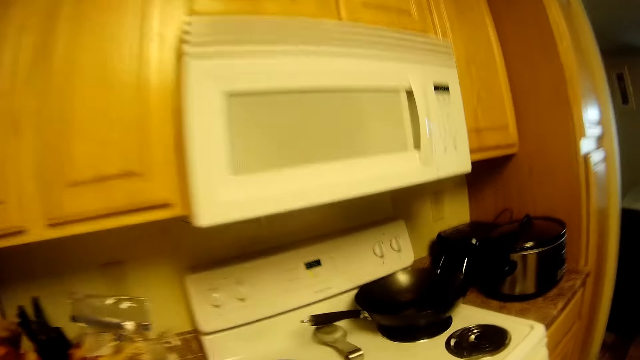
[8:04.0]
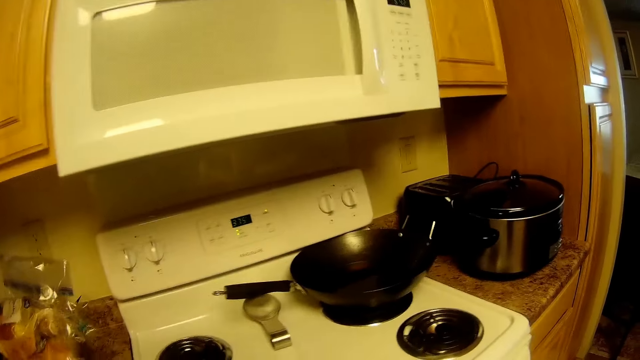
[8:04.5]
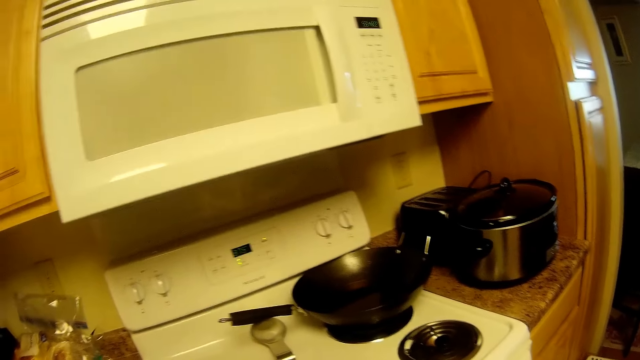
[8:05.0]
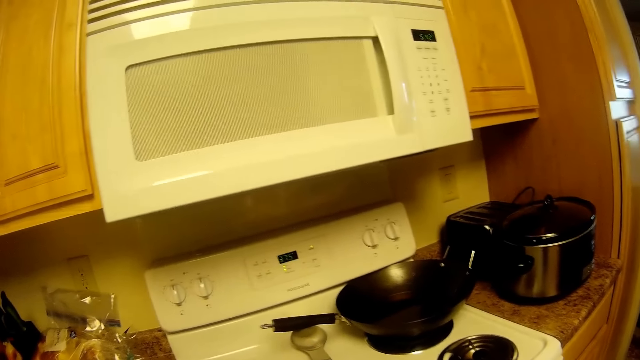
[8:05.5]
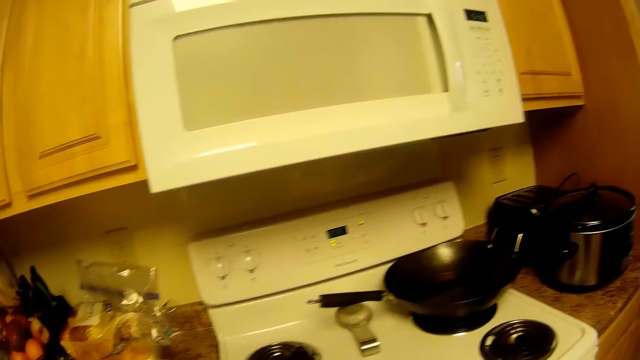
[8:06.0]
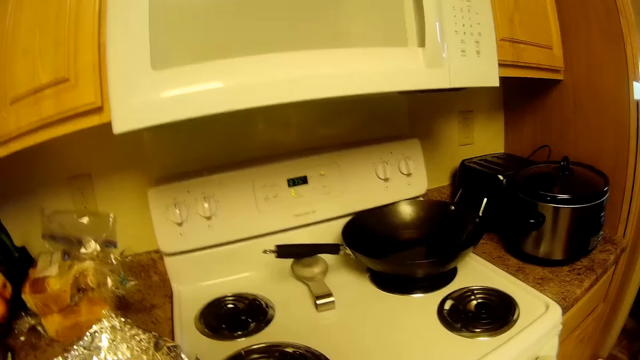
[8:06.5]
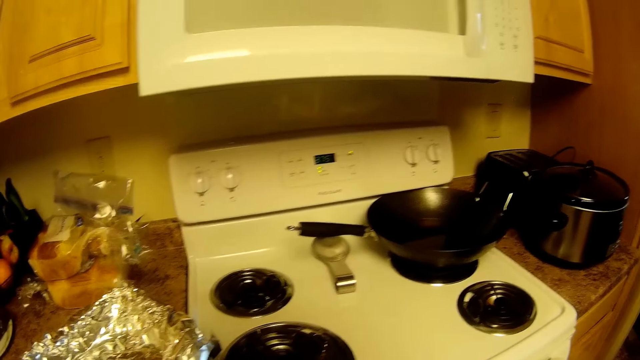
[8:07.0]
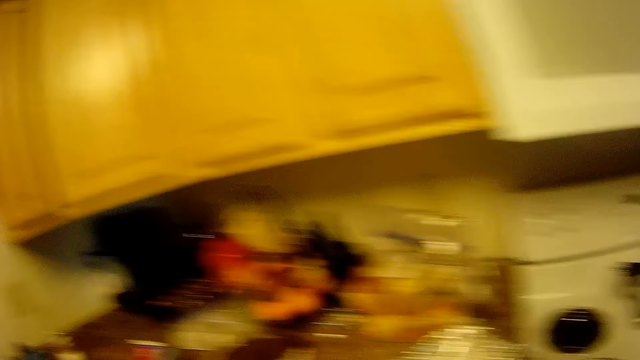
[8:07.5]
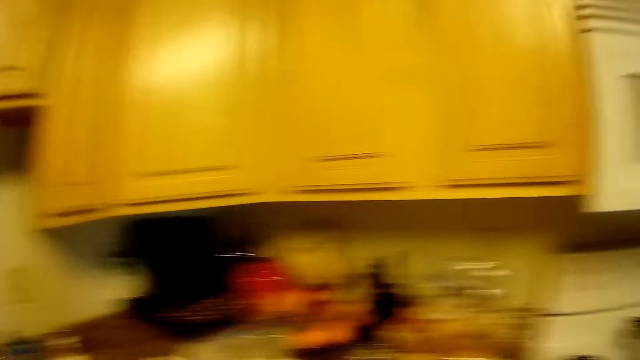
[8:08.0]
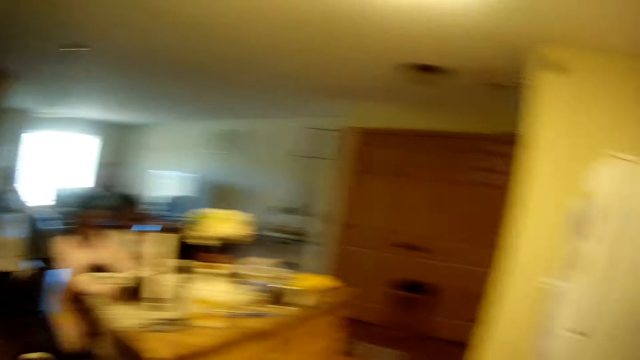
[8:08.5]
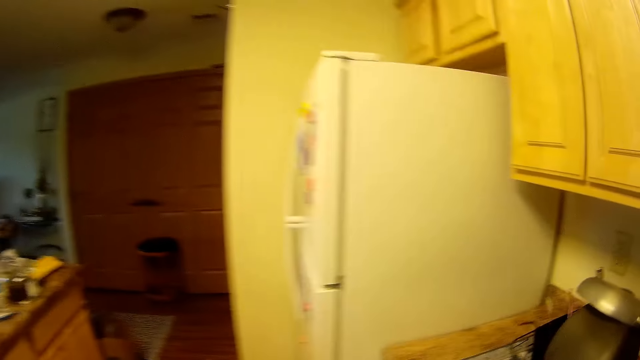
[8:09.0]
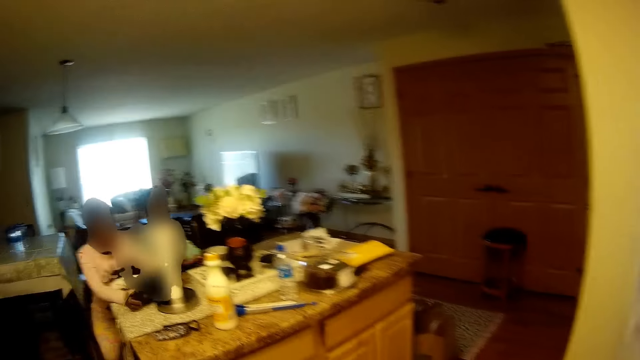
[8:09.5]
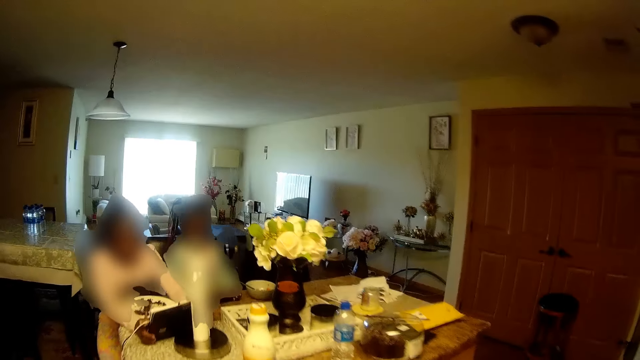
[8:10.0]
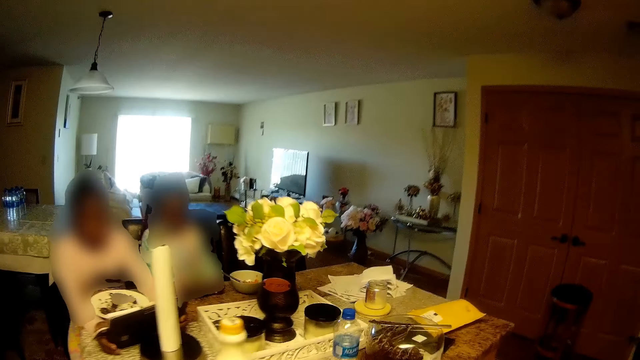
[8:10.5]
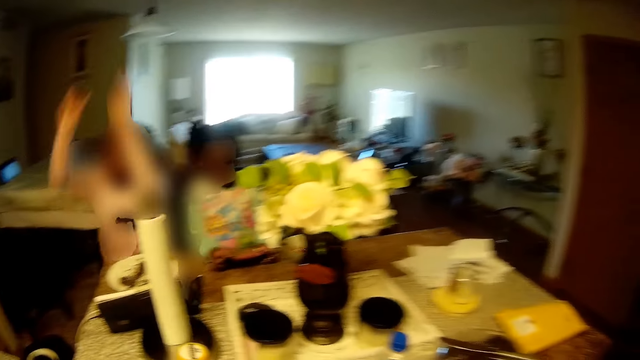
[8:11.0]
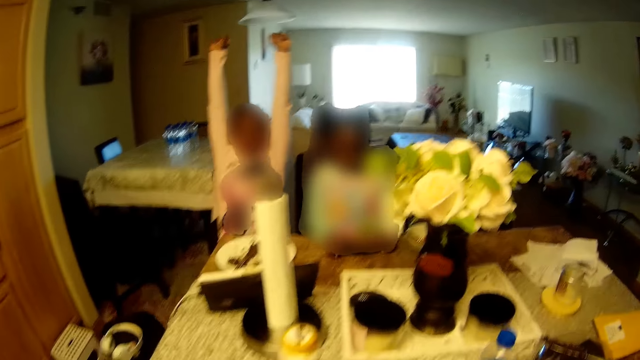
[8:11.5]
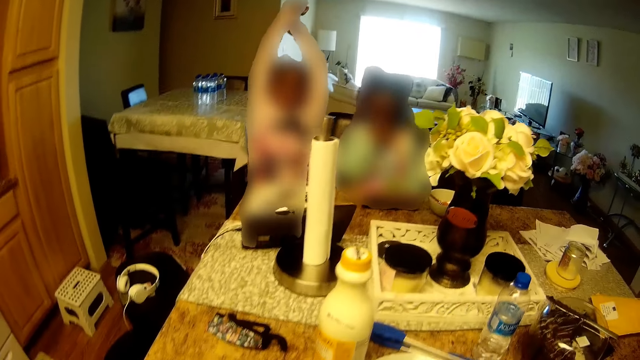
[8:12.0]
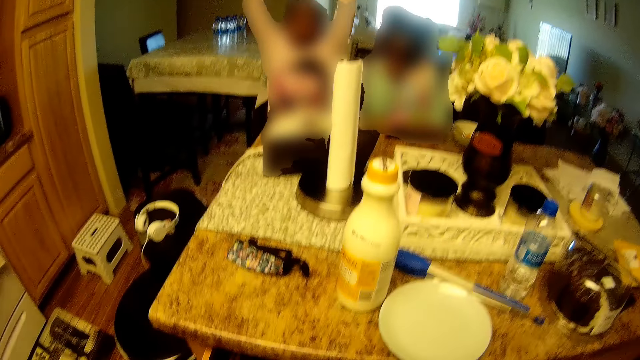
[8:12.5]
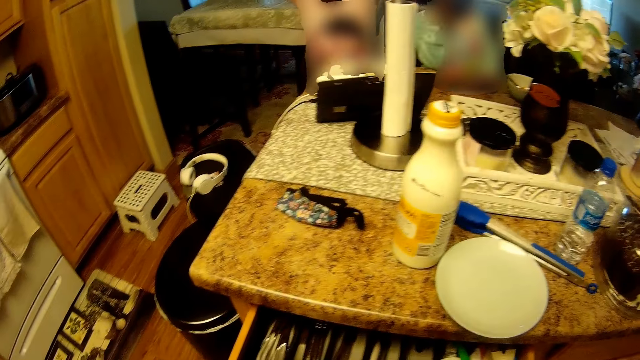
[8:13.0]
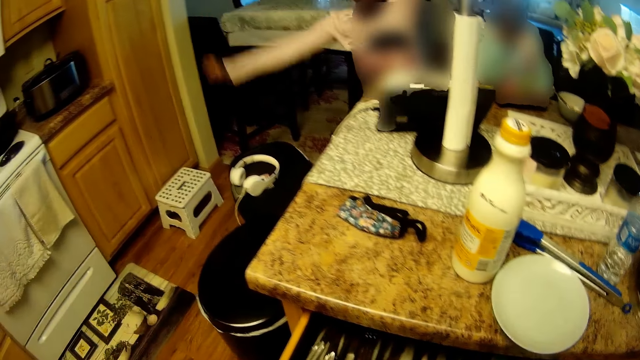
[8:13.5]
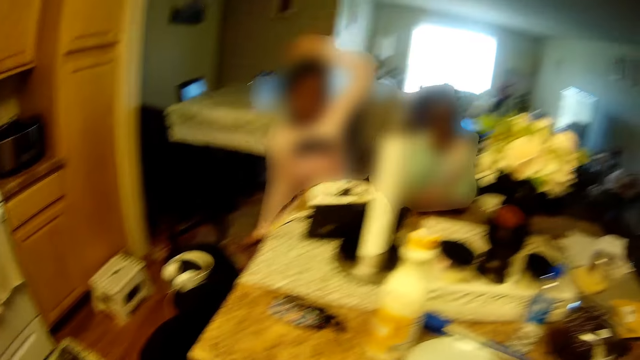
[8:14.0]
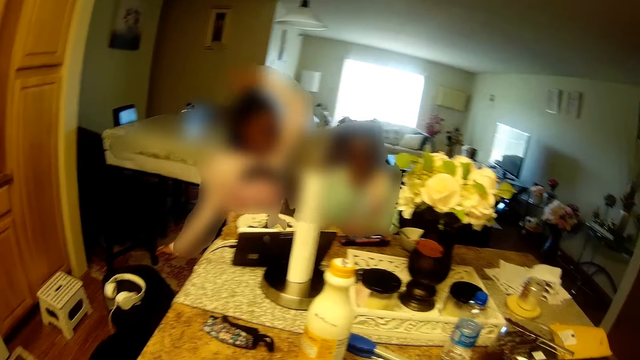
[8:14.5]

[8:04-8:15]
The camera wearer walks in the room. She opens a kitchen cabinet drawer with her right hand.

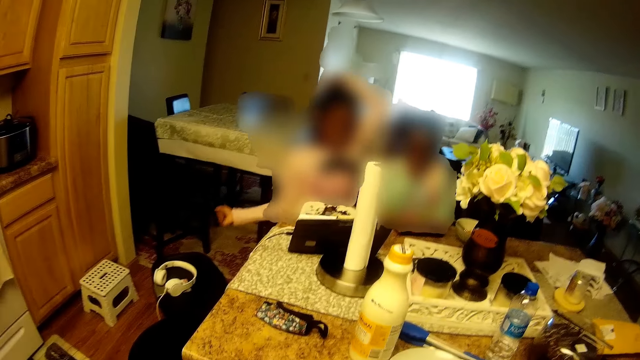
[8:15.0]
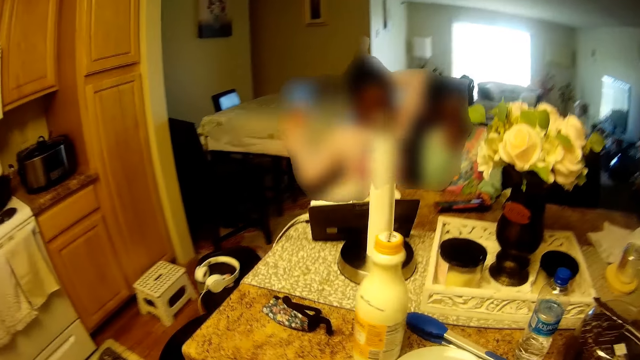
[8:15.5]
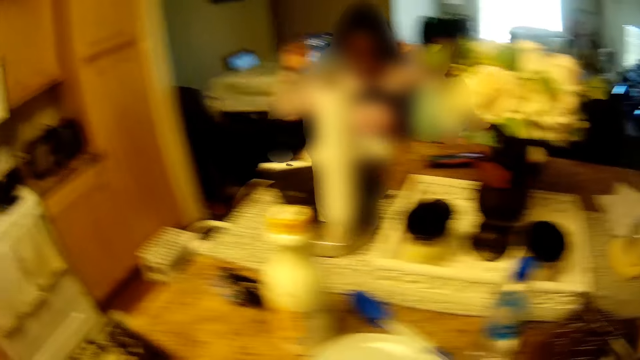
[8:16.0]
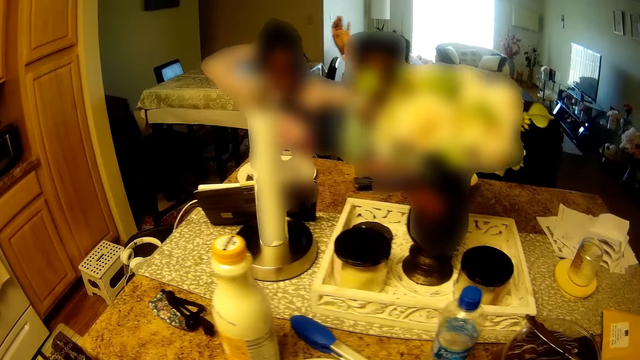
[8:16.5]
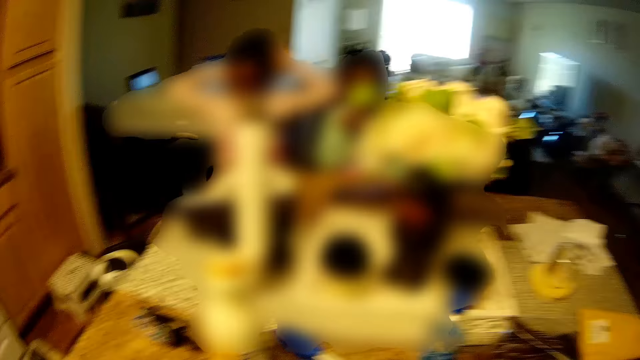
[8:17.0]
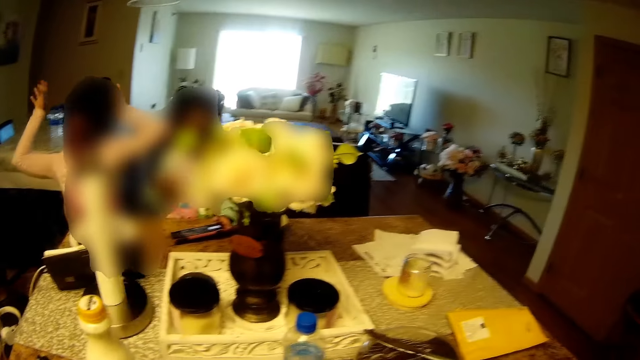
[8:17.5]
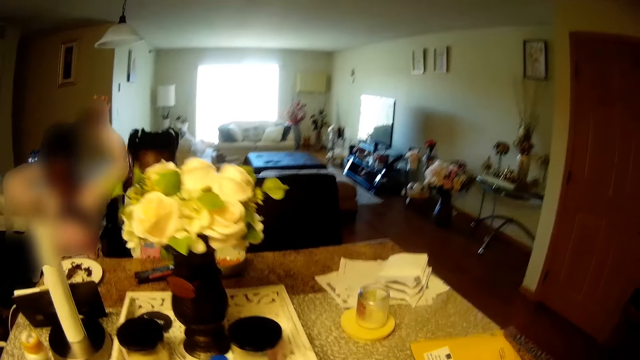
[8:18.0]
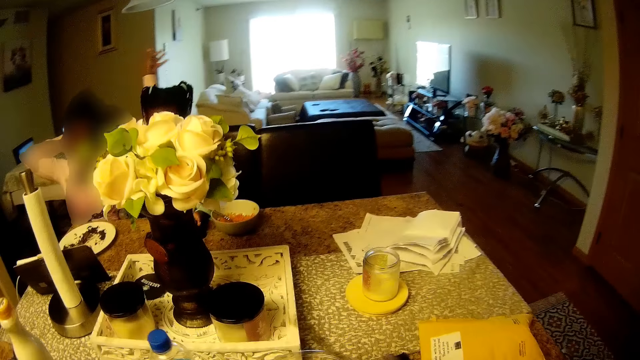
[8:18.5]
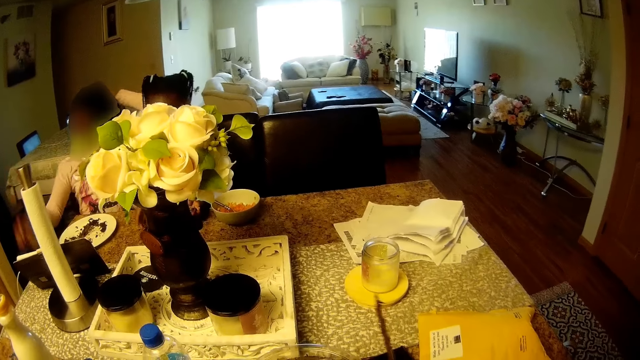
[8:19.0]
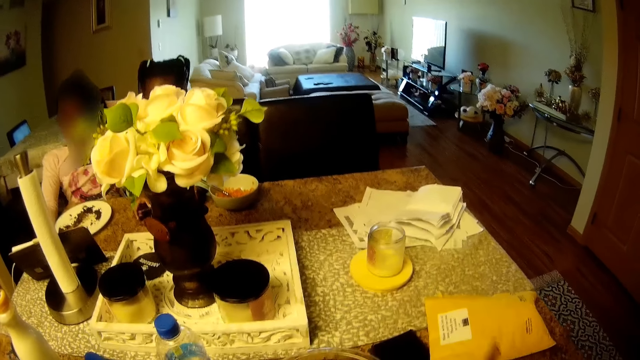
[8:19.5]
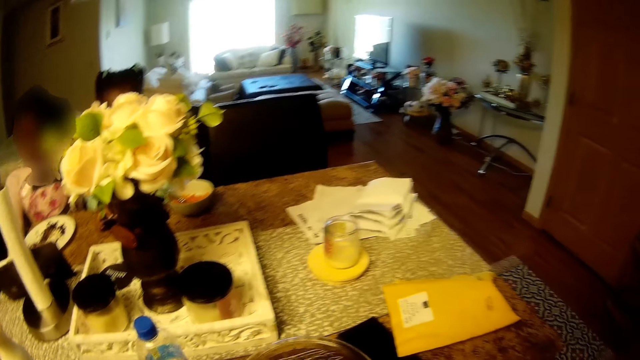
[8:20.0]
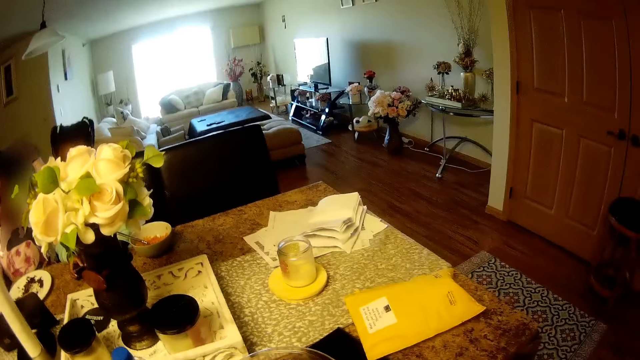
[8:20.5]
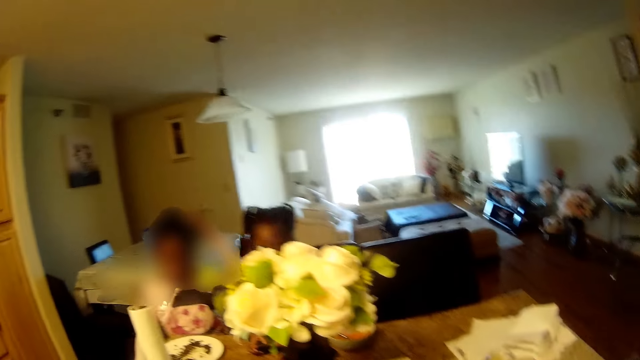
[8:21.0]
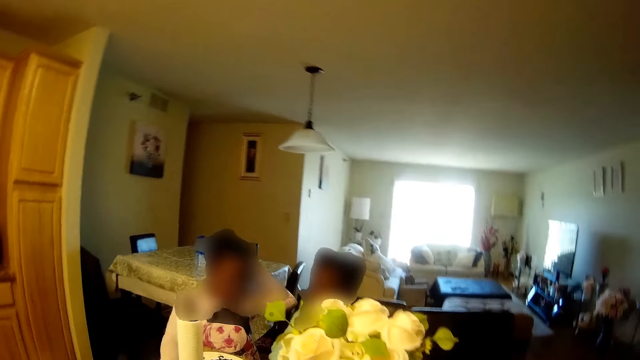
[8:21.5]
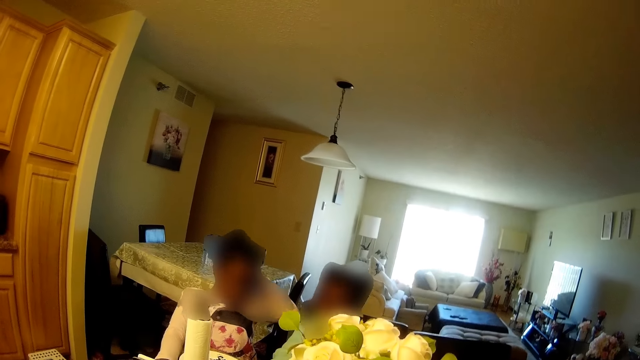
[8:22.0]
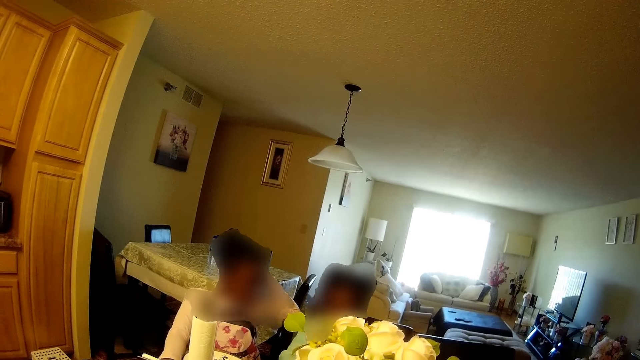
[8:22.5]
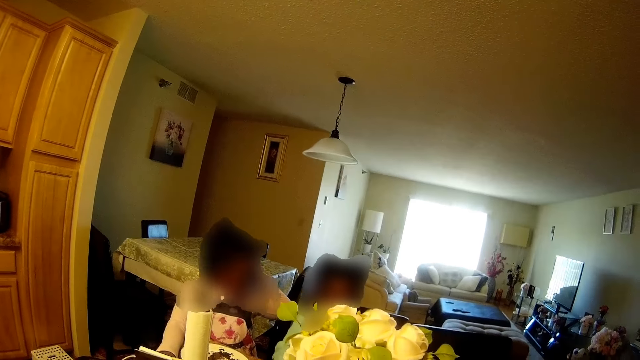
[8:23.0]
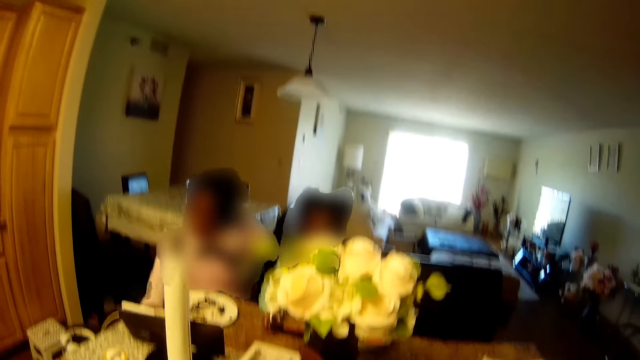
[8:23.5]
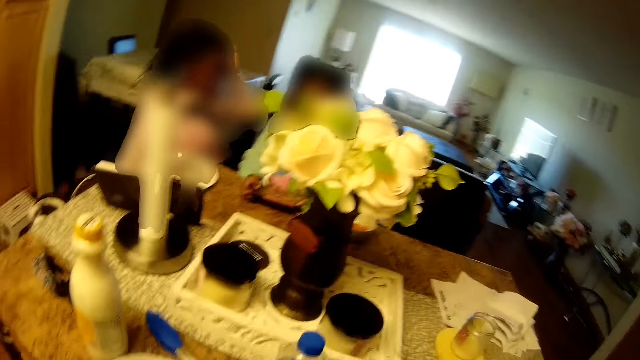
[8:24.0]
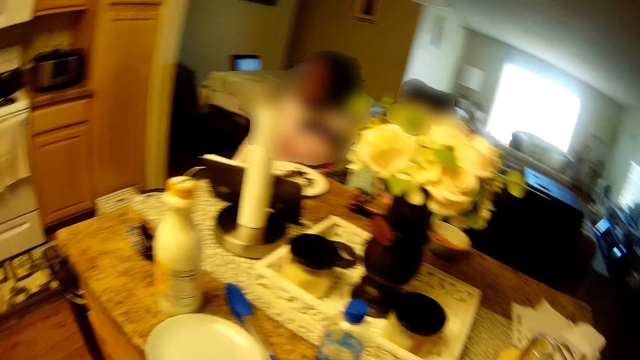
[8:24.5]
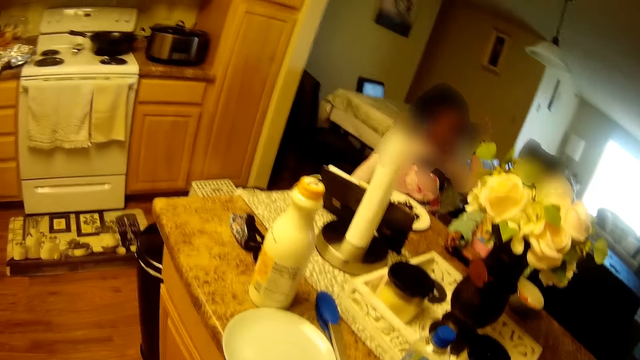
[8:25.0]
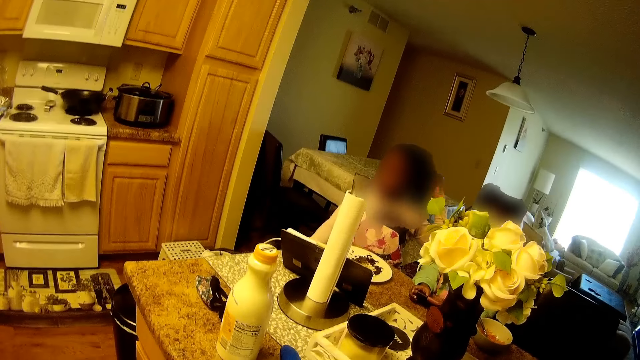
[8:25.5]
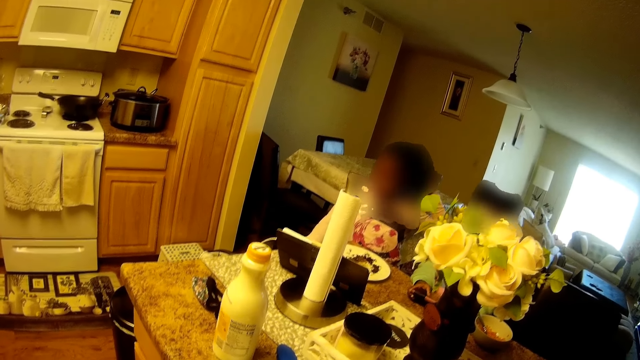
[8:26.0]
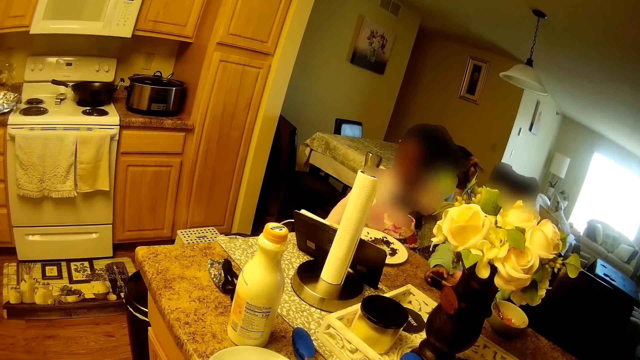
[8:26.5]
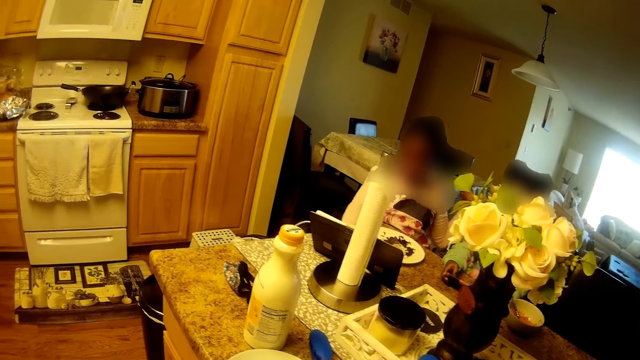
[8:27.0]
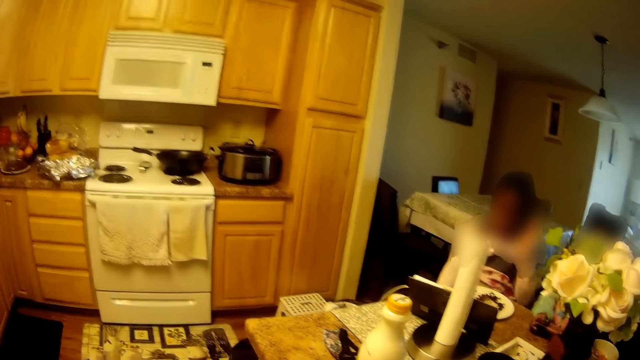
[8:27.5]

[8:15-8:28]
A girl flips her hair with her hands. The camera wearer picks up a knife from the kitchen countertop with her right hand. A child converses with another child.
